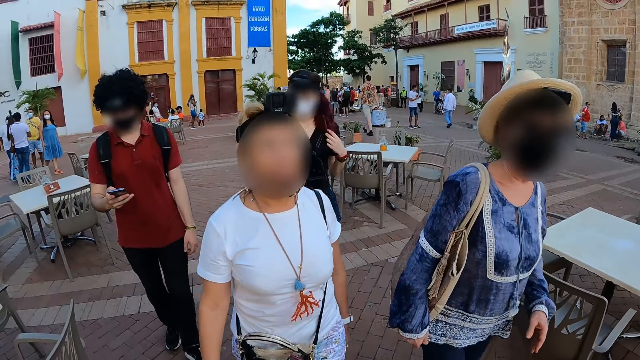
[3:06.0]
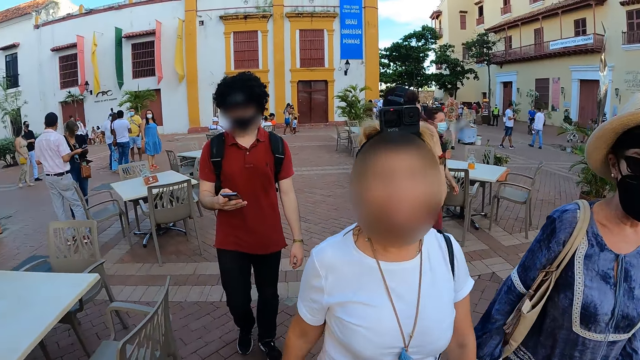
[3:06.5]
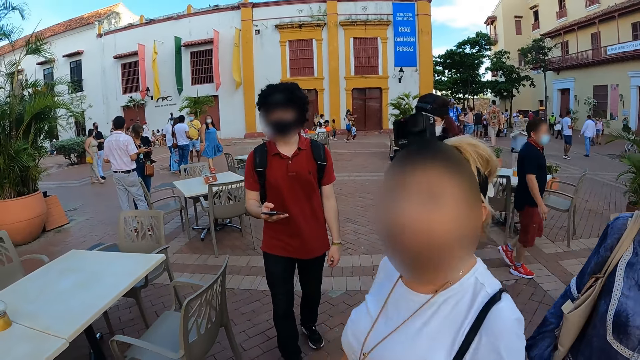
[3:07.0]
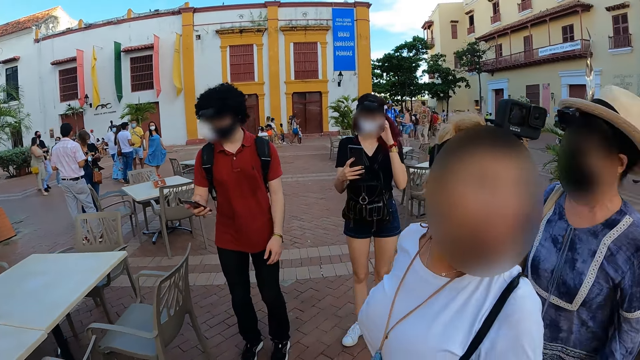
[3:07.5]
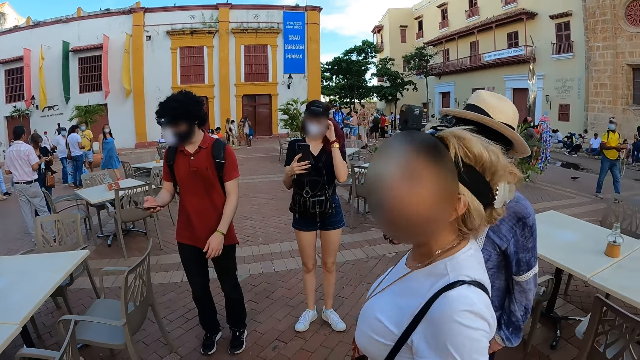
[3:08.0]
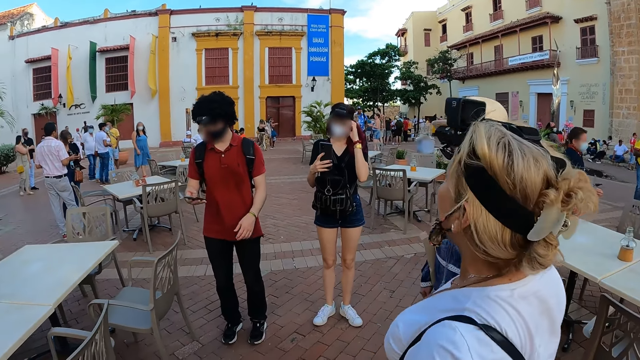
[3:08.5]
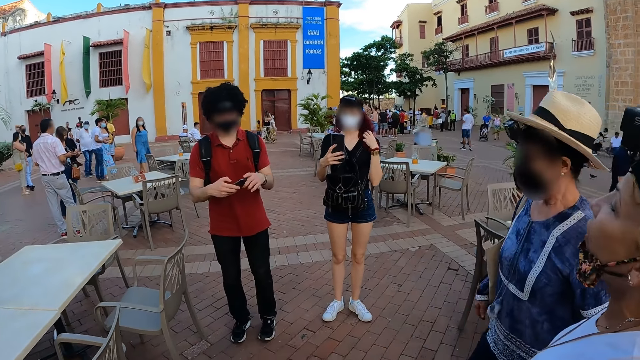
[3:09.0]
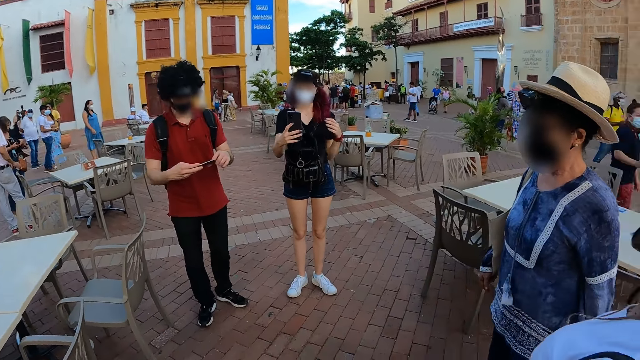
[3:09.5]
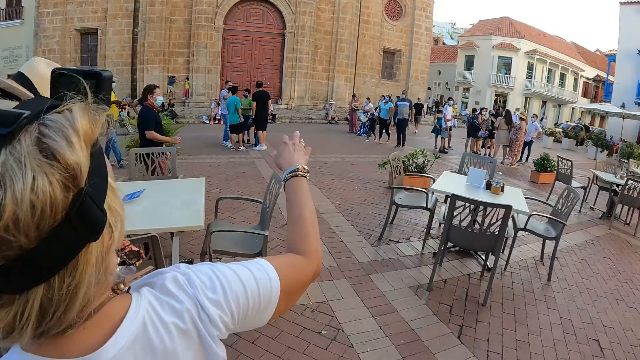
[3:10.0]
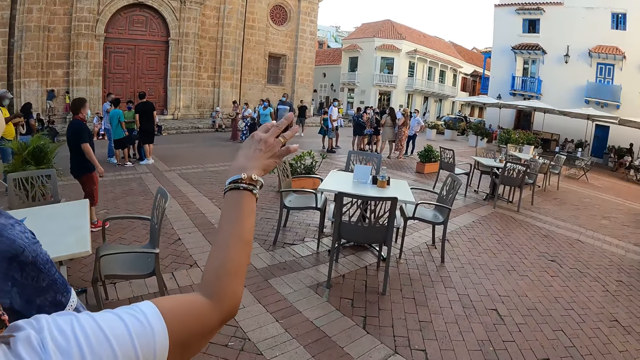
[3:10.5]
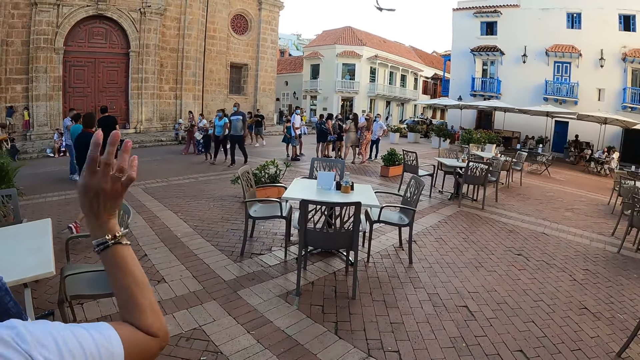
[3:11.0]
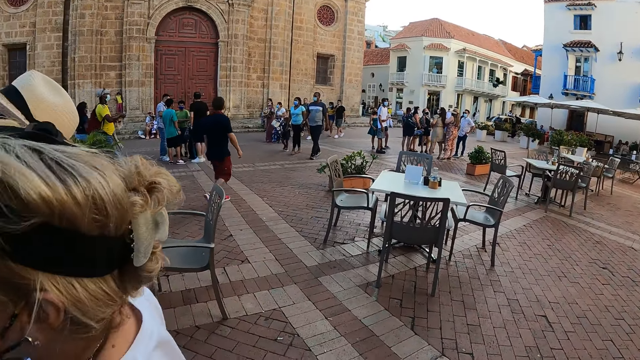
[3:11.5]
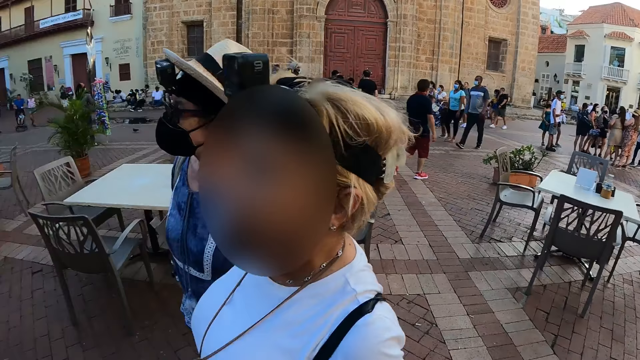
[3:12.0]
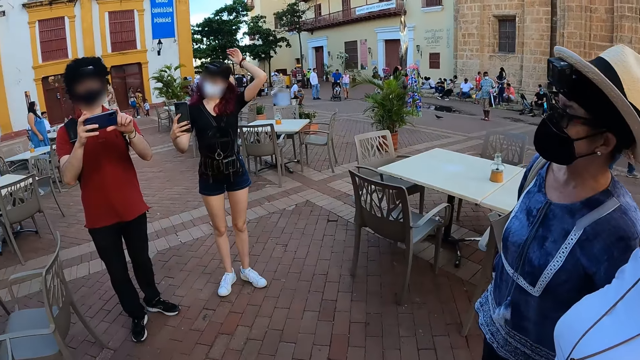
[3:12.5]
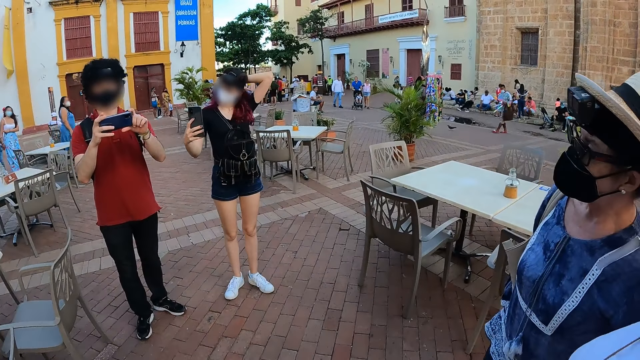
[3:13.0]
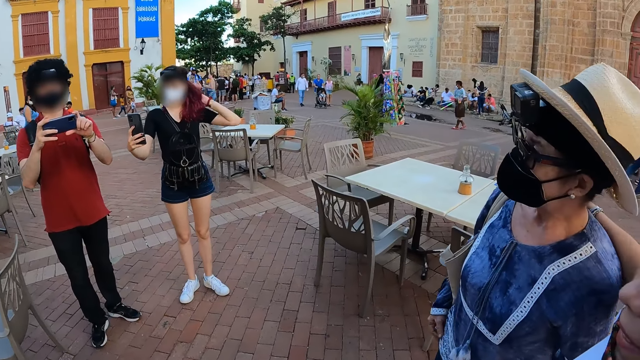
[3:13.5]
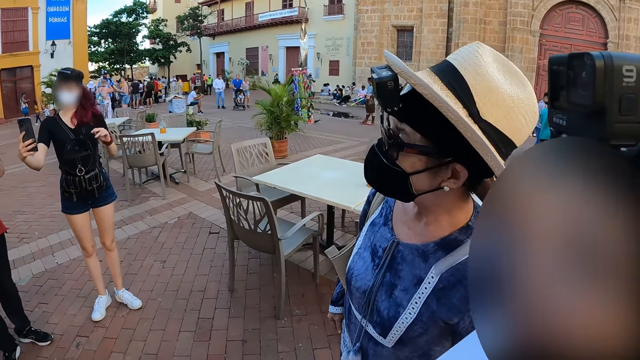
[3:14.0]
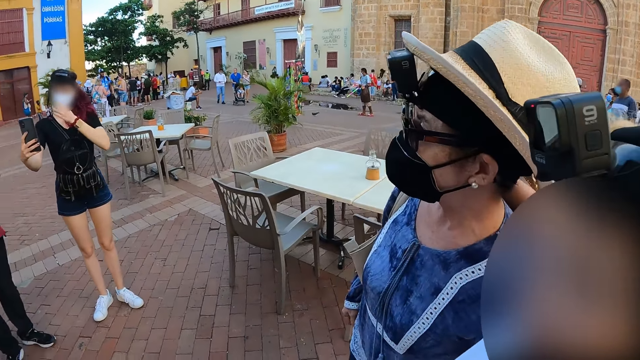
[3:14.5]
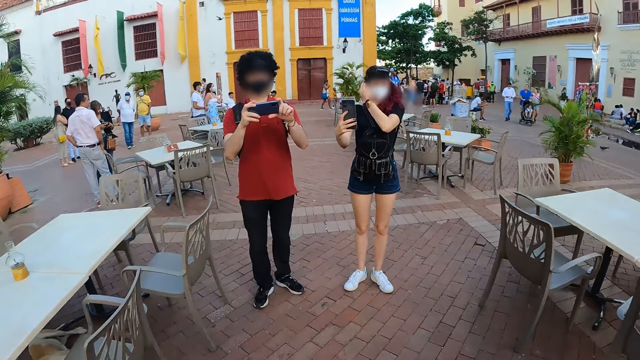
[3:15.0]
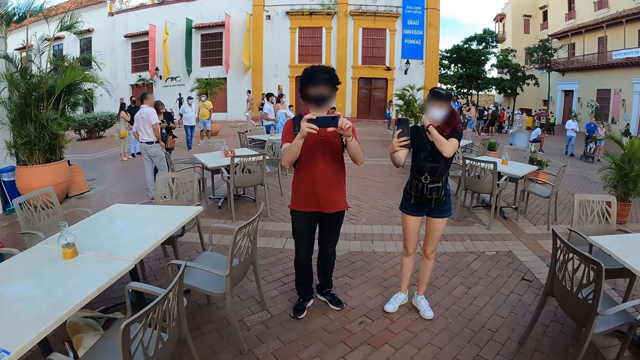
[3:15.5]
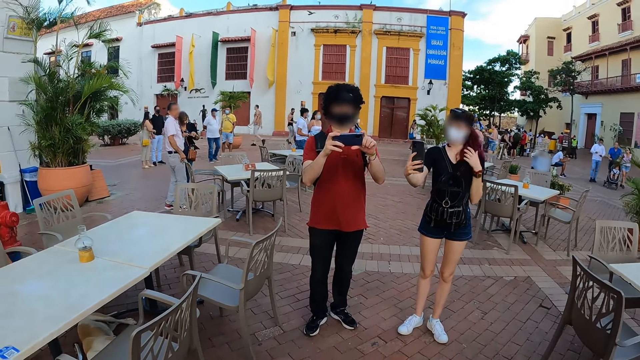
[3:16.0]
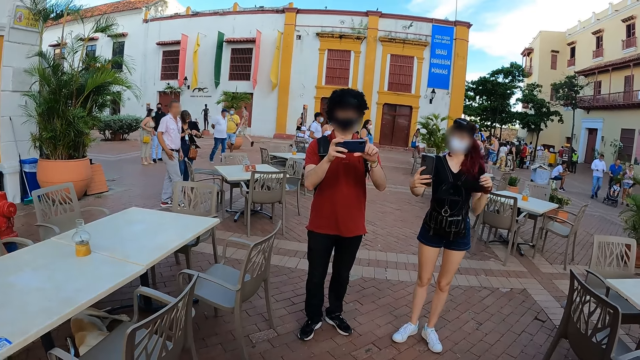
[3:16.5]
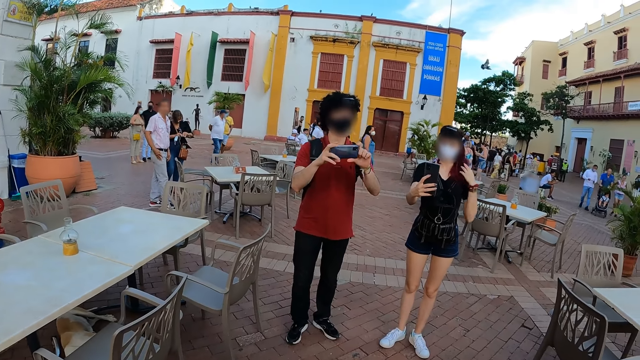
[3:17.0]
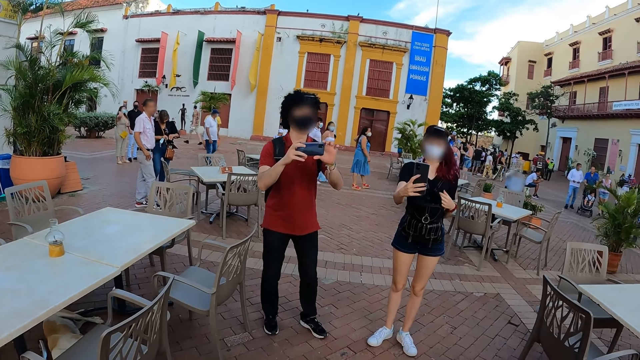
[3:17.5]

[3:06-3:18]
A man holds the phone in his right hand. A woman holds the phone in her right hand. The camera wearer interacts with another woman, the first woman, a third woman and the man. The man holds the phone with both hands. A boy takes pictures. The first woman holds her hair with her left hand. The third woman places her right hand on the second woman.

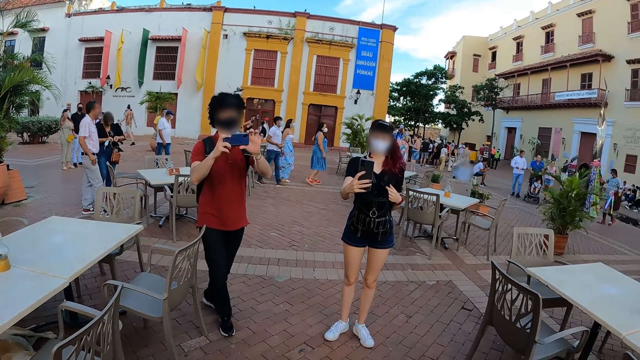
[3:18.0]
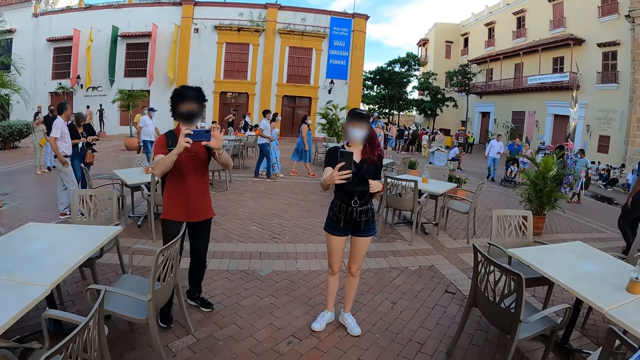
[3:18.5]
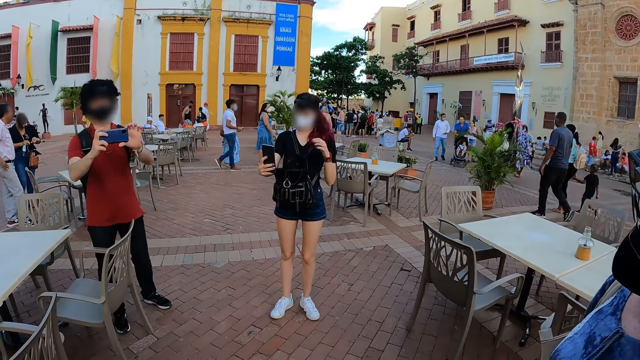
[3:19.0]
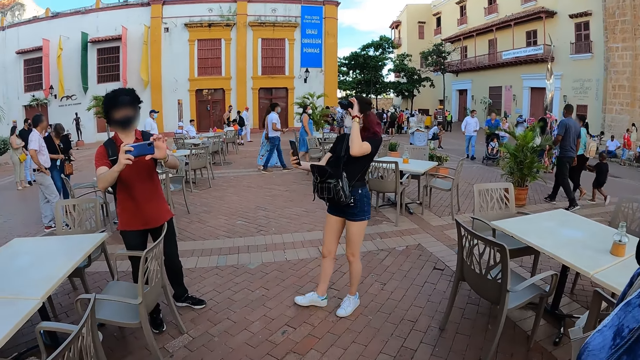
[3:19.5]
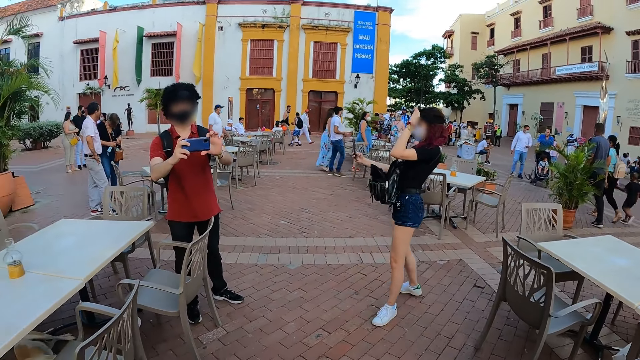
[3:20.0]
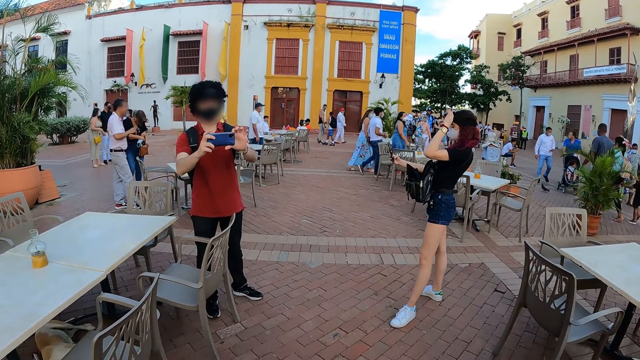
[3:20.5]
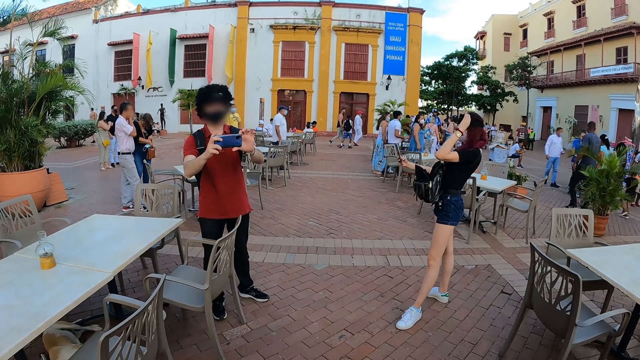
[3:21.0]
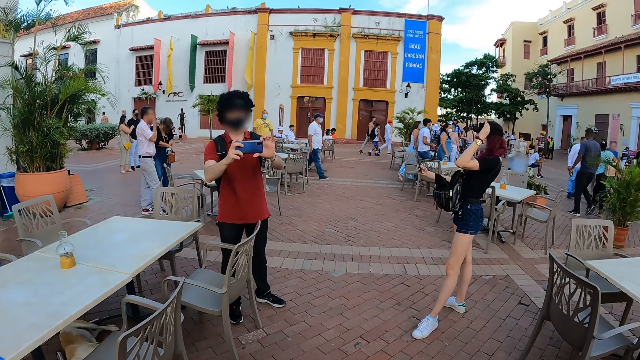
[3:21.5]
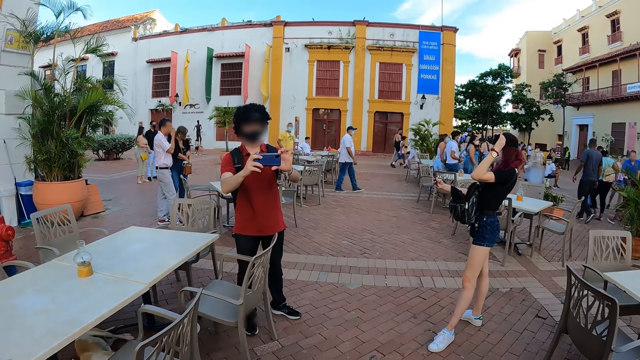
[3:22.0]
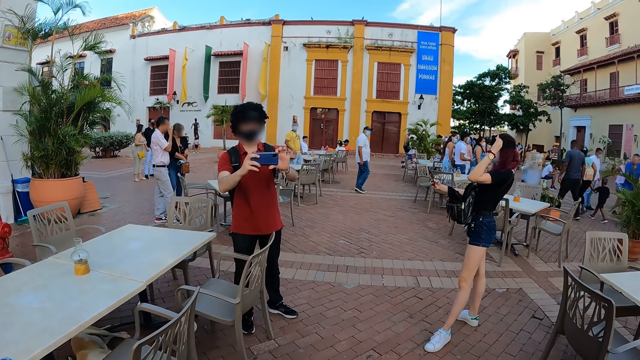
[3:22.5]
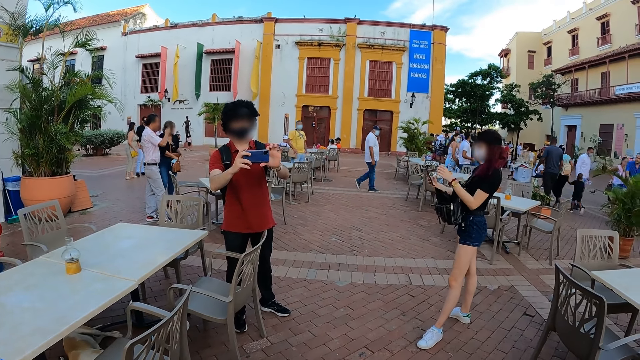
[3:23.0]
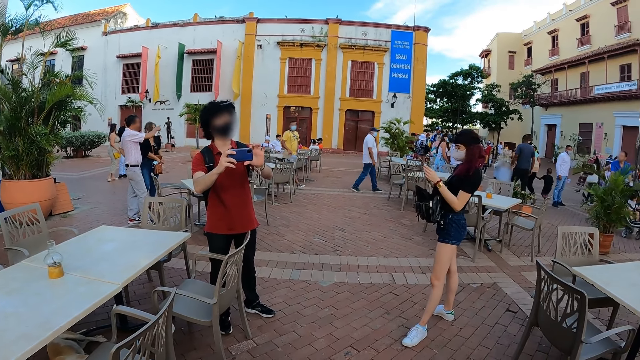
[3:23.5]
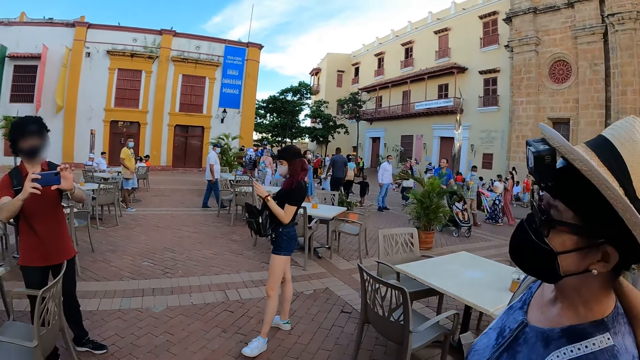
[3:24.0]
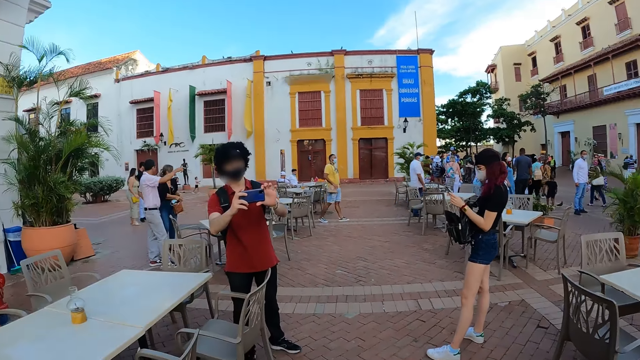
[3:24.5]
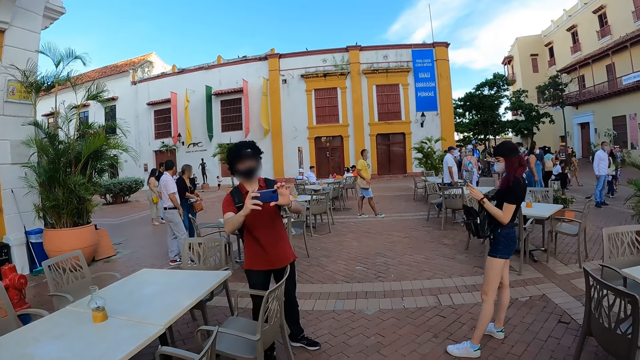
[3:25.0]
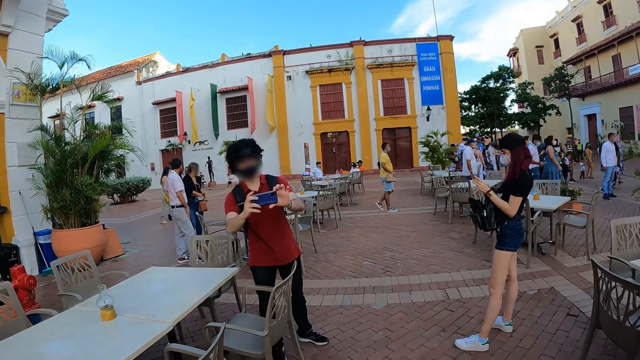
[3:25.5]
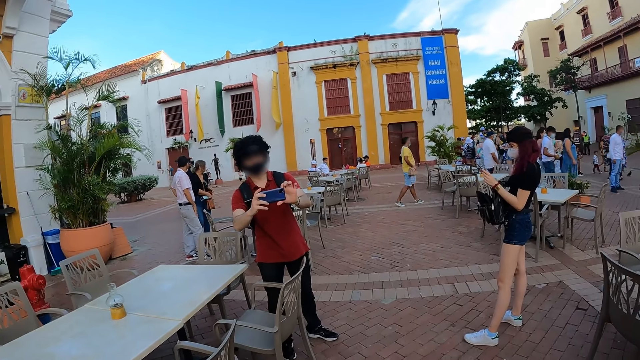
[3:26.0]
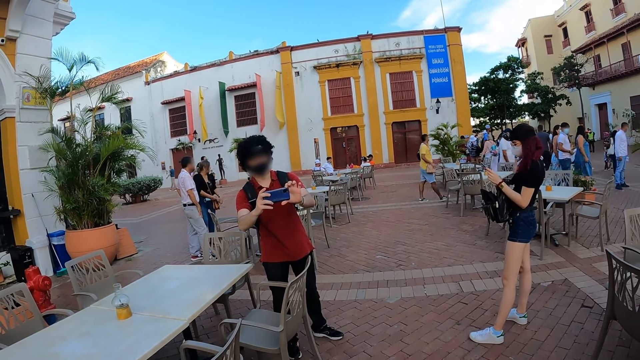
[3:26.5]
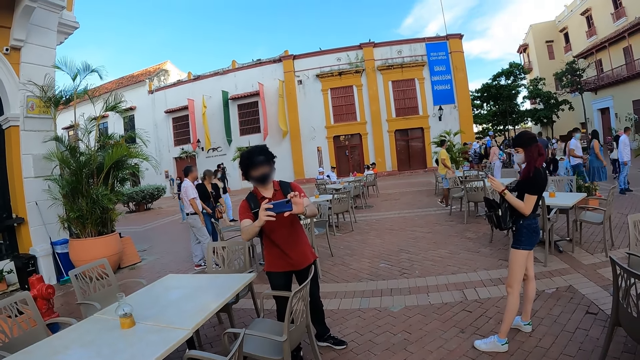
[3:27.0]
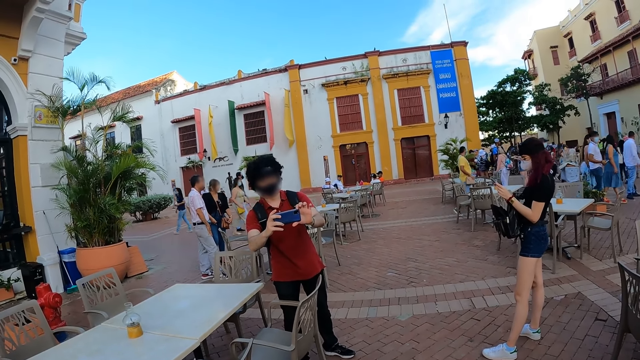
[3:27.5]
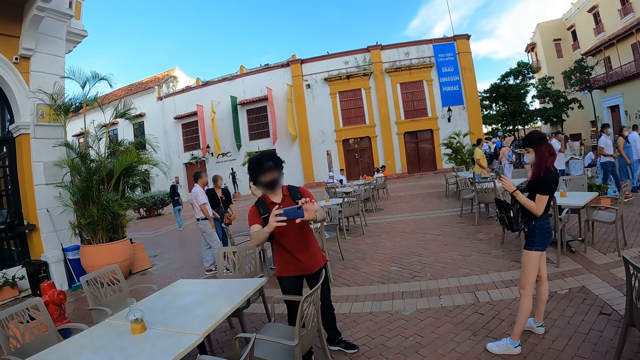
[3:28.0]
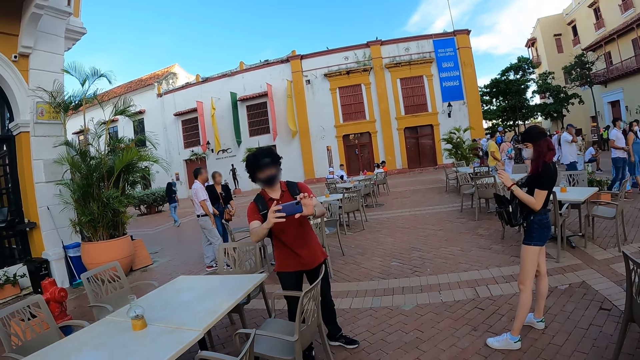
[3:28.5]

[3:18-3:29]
The woman holds the phone with both hands.
